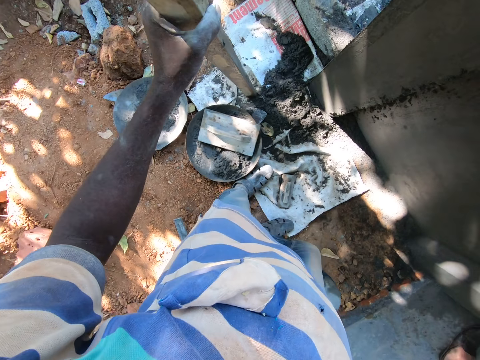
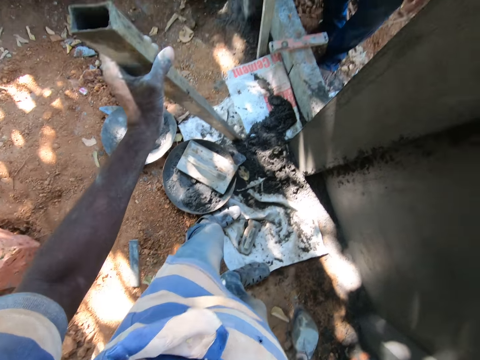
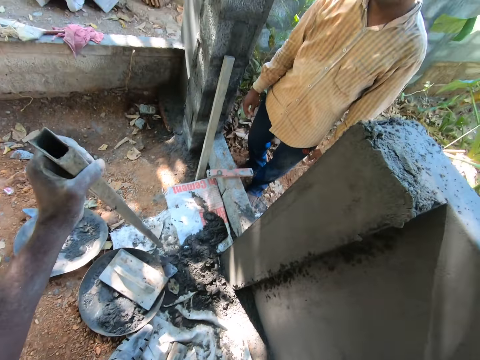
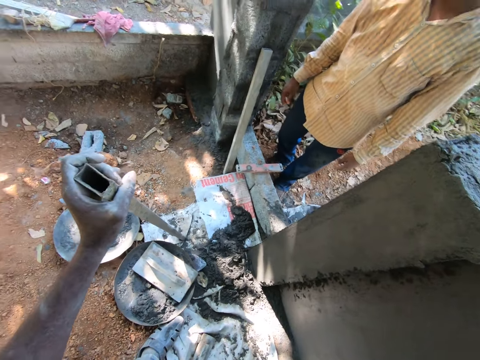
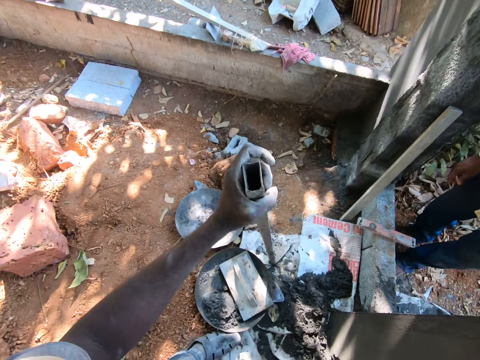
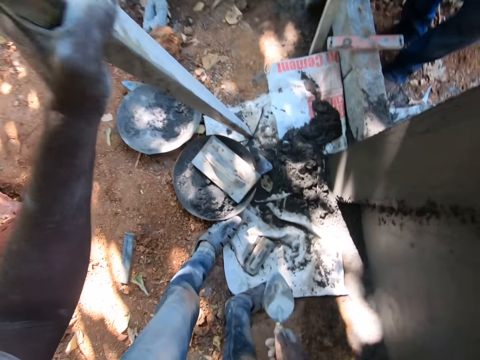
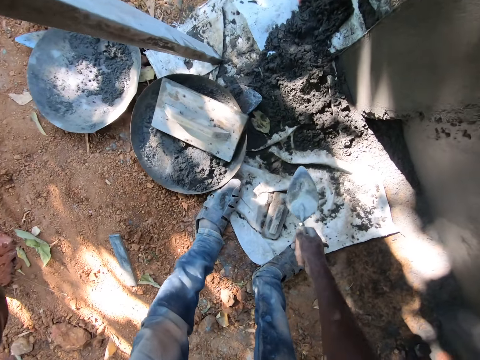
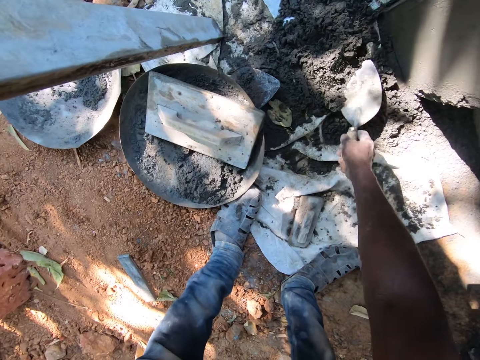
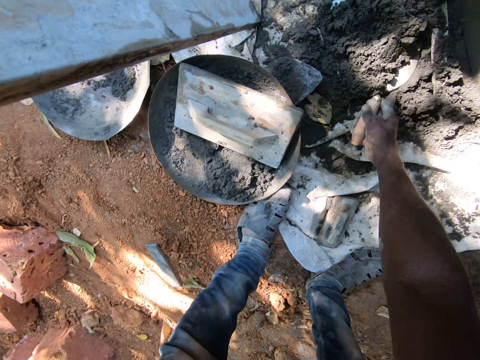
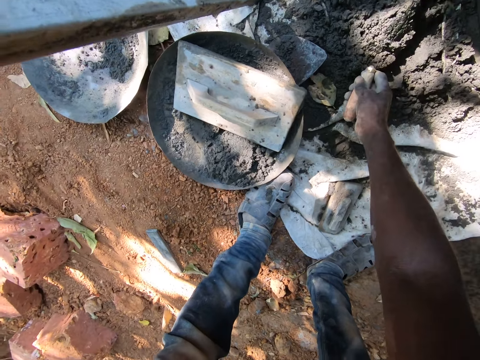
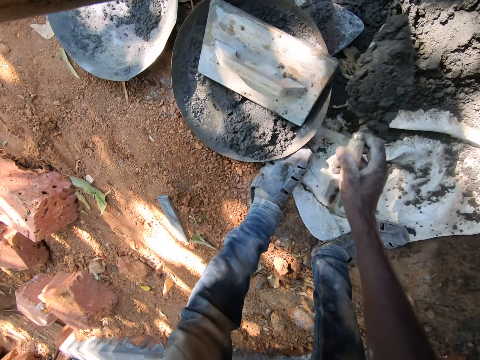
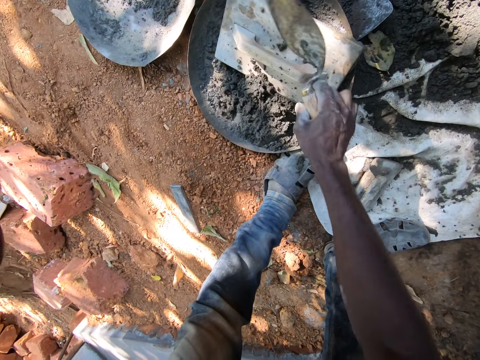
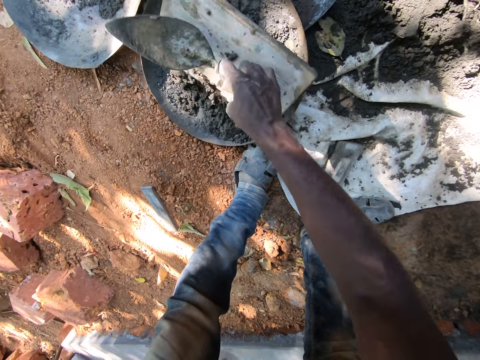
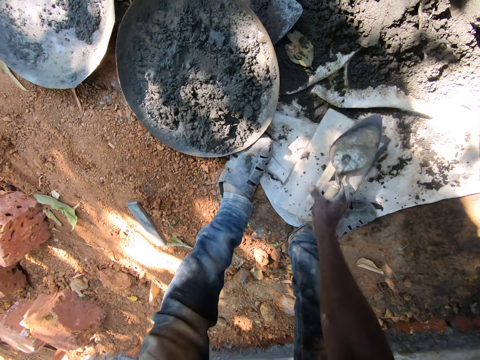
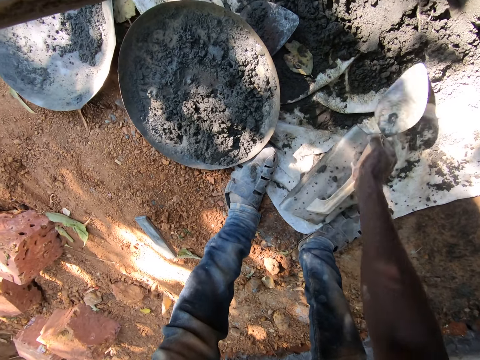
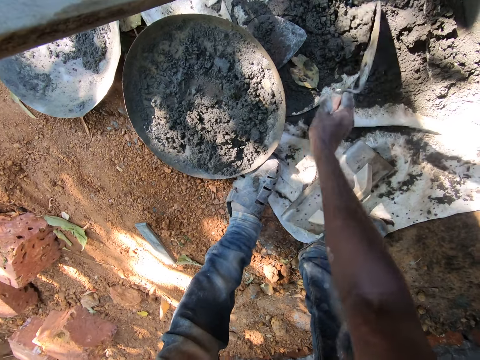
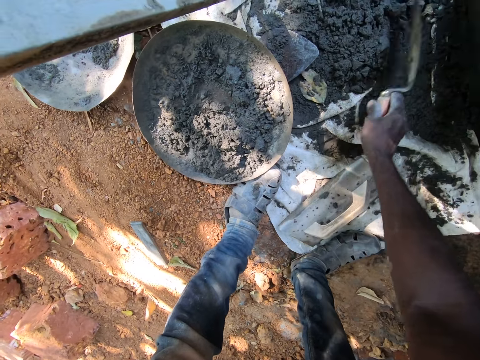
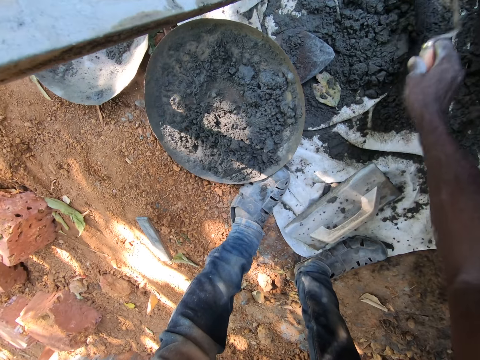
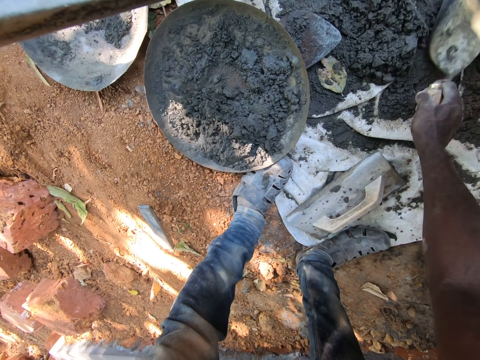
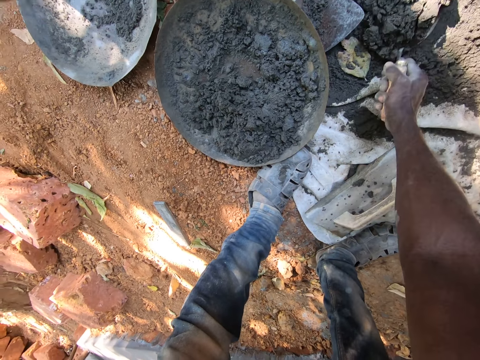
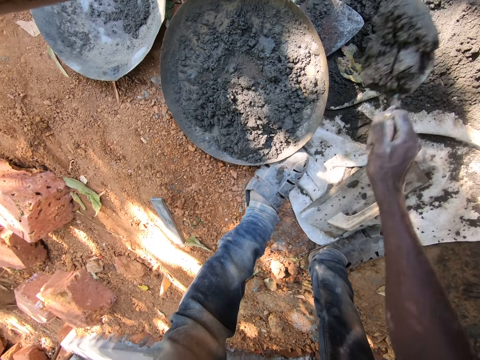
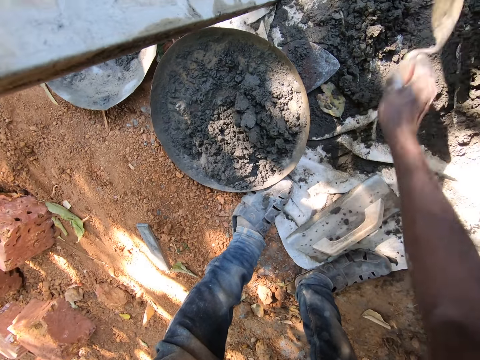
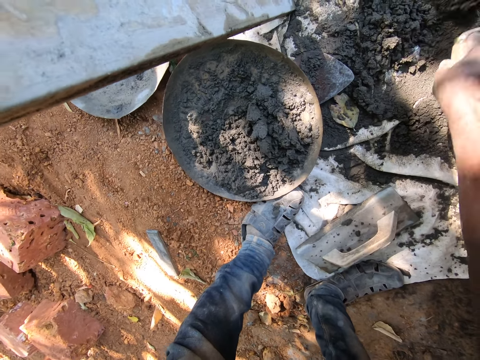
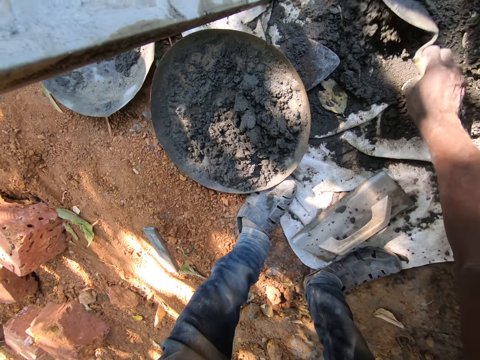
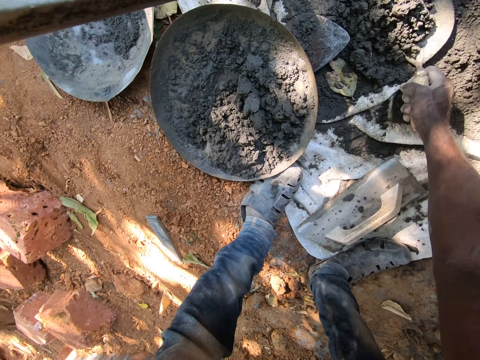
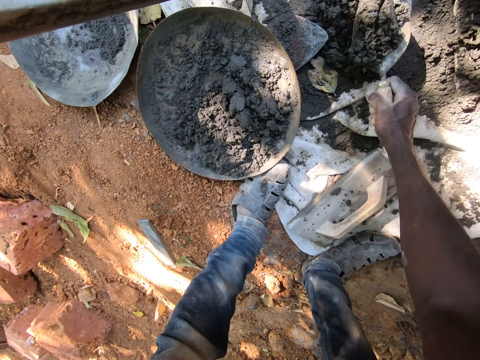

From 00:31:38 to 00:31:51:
The camera wearer scoops the sand from the cement sack with the trowel in his right hand. He pours the sand in the head pan with the trowel in his right hand. He picks the float from the head pan with his right hand. He drops the float on the cement sack with his right hand. He scoops concrete from the sack on the ground with the brick trowel in his right hand. He drops the concrete on the brick trowel in his right hand in the head pan on the ground. He scoops concrete from the sack on the ground with the brick trowel in his right hand.

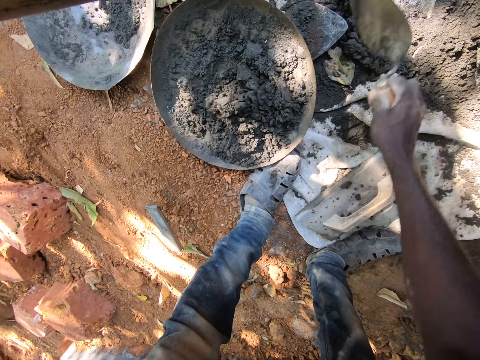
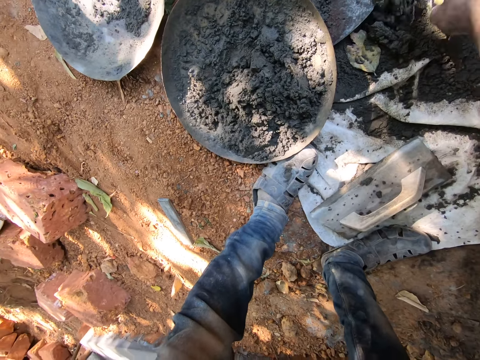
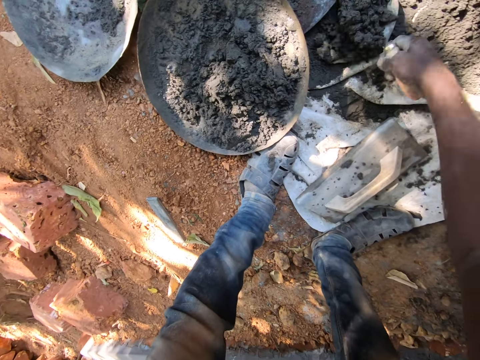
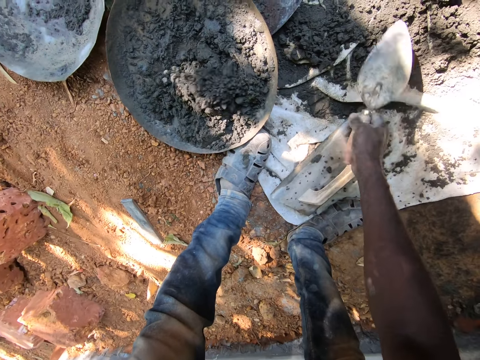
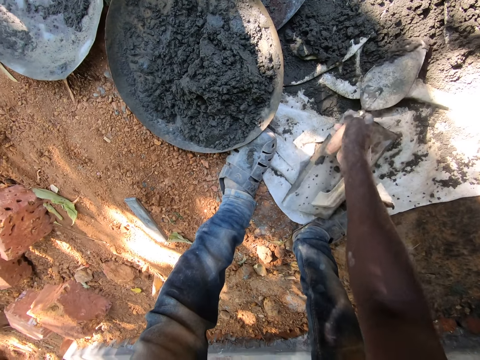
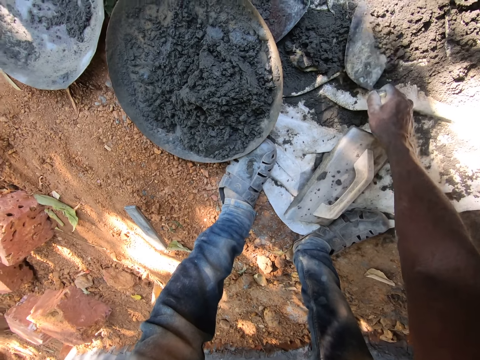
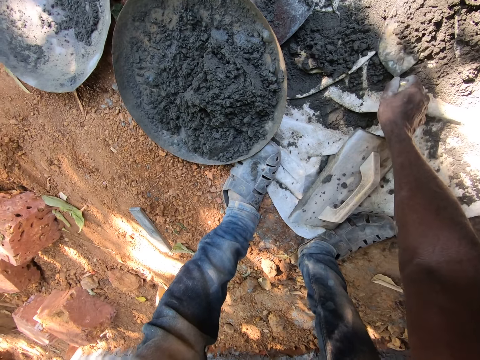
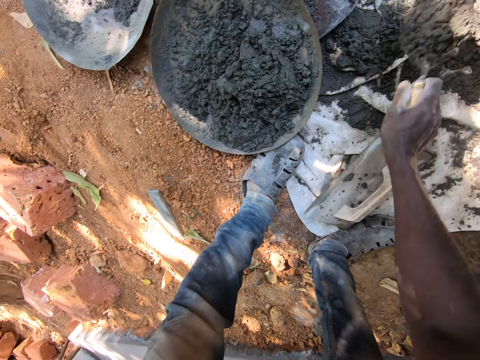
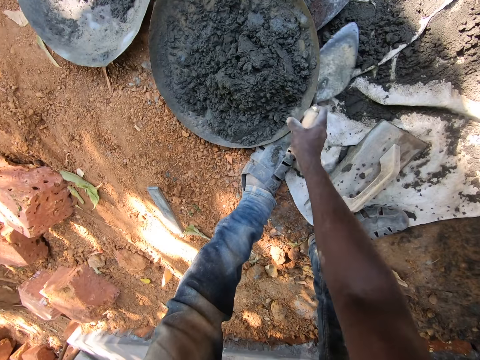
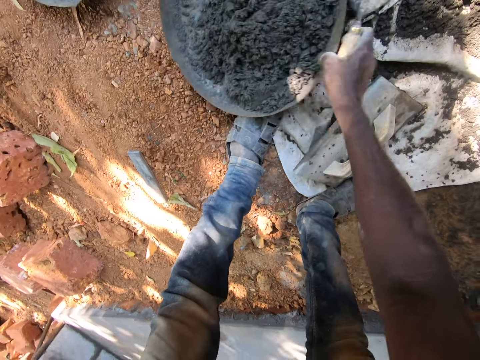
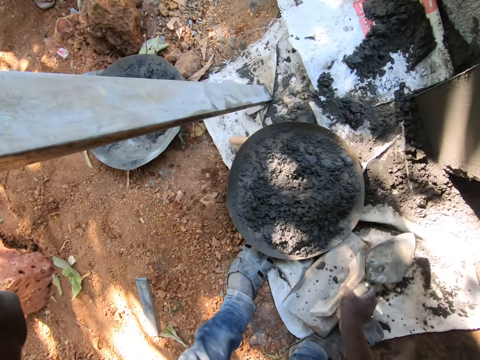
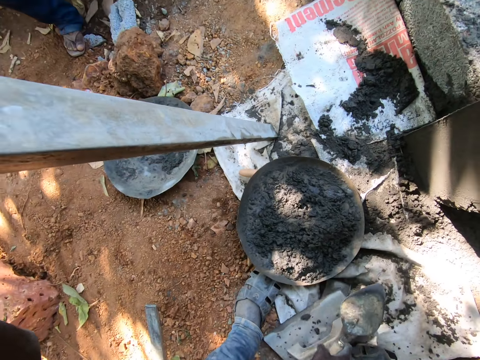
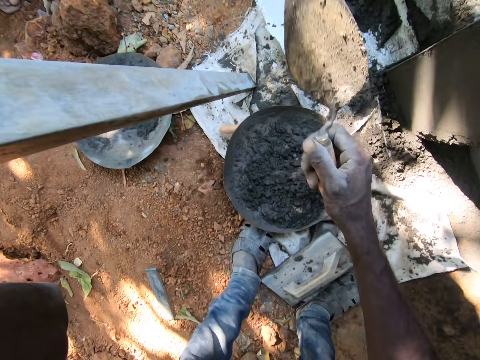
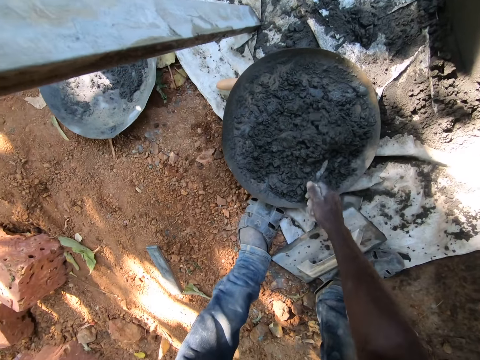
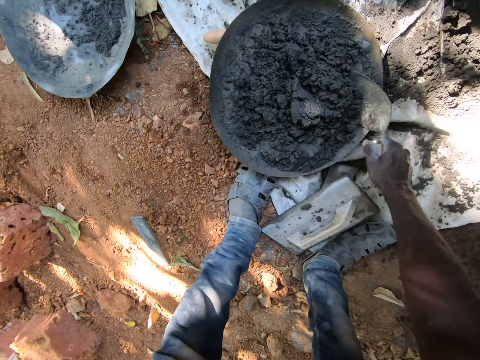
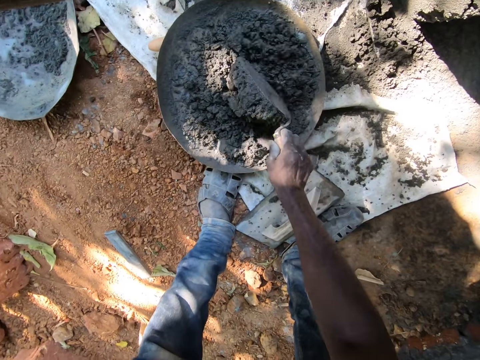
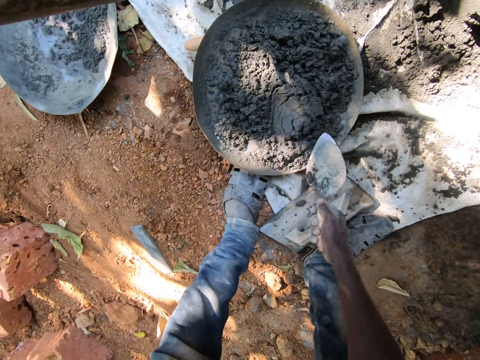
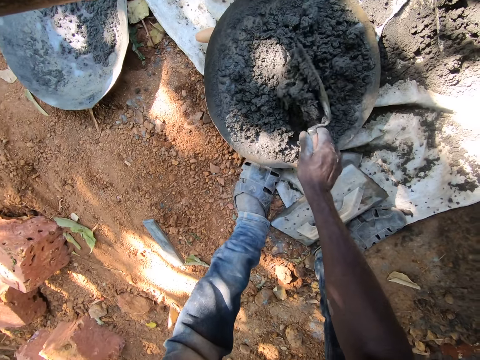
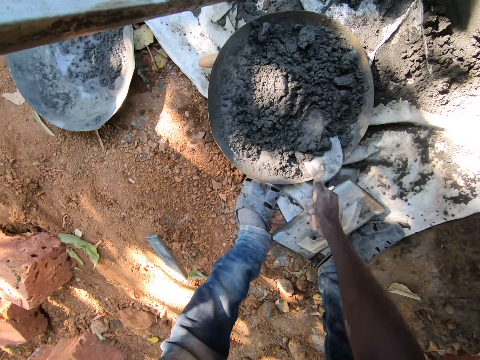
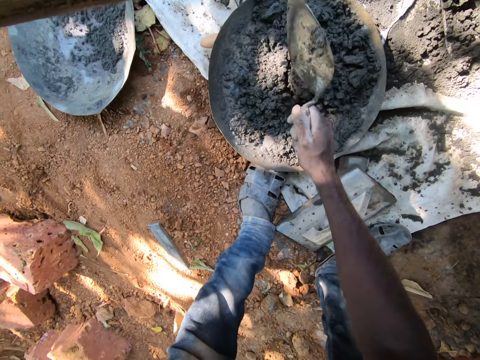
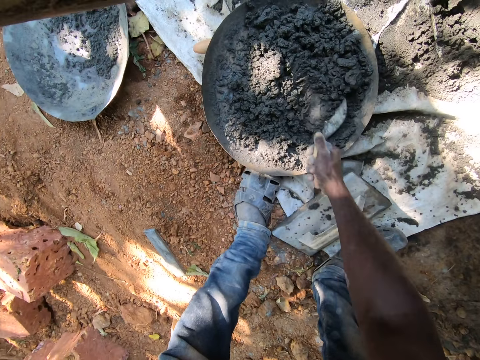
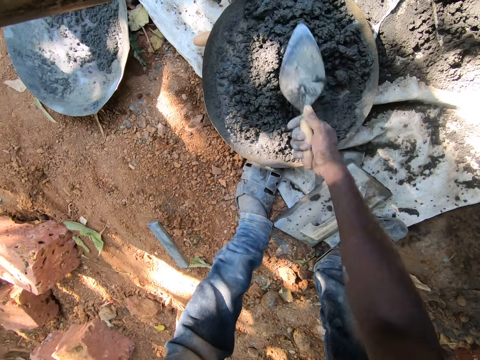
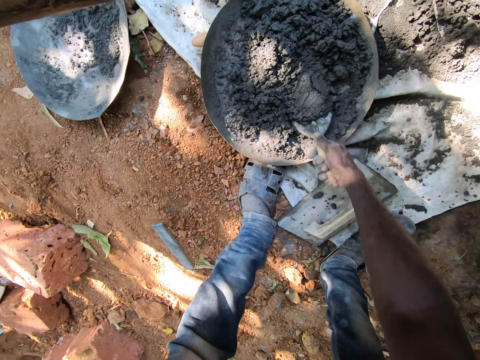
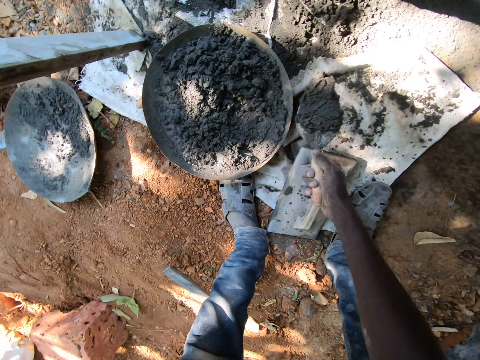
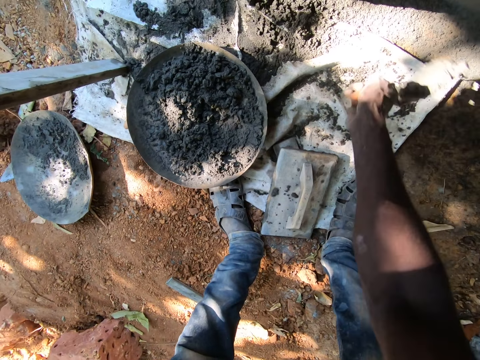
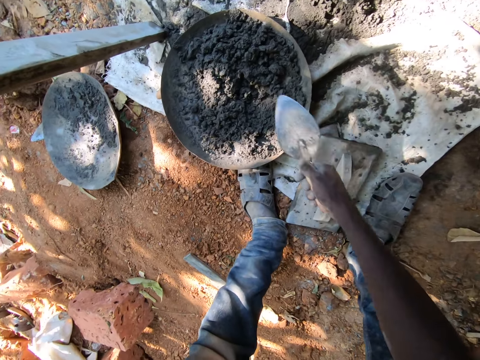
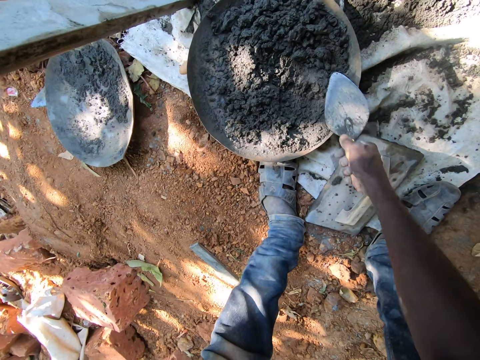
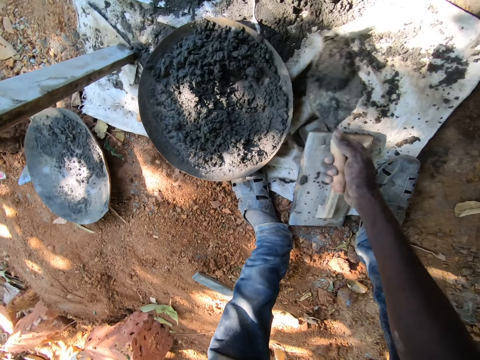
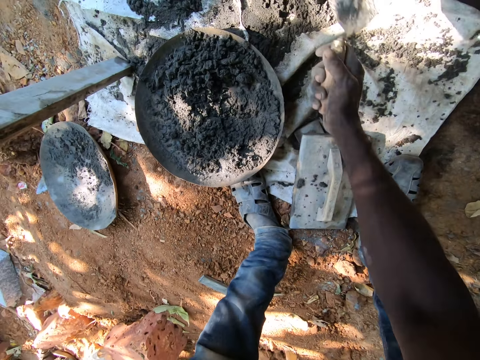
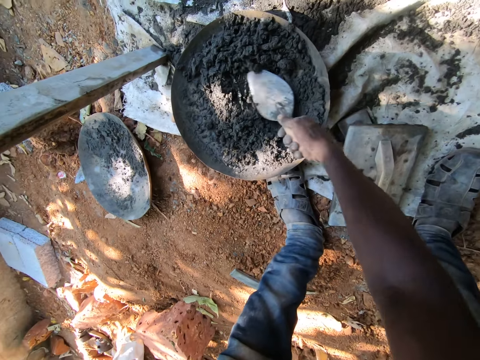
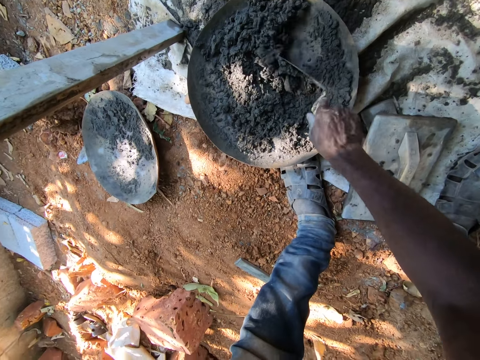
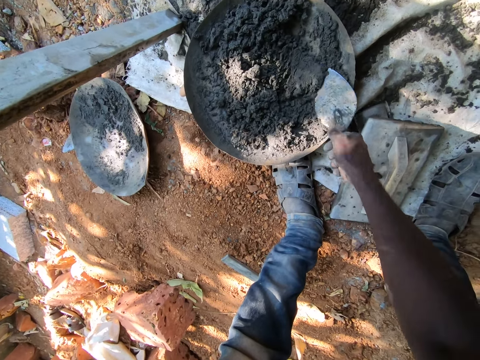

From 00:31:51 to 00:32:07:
The camera wearer drops the concrete on the brick trowel in his right hand in the head pan on the ground. He scoops concrete from the sack on the ground with the brick trowel in his right hand. He drops the concrete on the brick trowel in his right hand in the head pan on the ground. He scoops concrete from the sack on the ground with the brick trowel in his right hand. He drops the concrete on the brick trowel in his right hand in the head pan on the ground. He moves the head pan on the sack with his right hand. He moves the wooden float on the sack with his right hand. He mixes the concrete in the head pan with the brick trowel in his right hand. He scoops concrete from the head pan with the brick trowel in his right hand. He throws the concrete on the brick trowel in his right hand on the wall. He mixes the concrete in the head pan with the brick trowel in his right hand. He scoops concrete from the head pan with the brick trowel in his right hand. He throws the concrete on the brick trowel in his right hand on the wall. He mixes the concrete in the head pan with the brick trowel in his right hand. He scoops concrete from the head pan with the brick trowel in his right hand.
